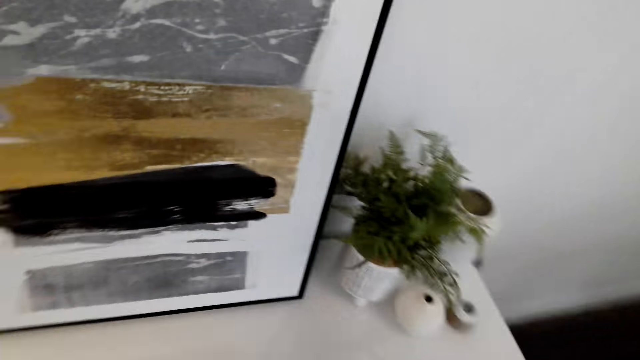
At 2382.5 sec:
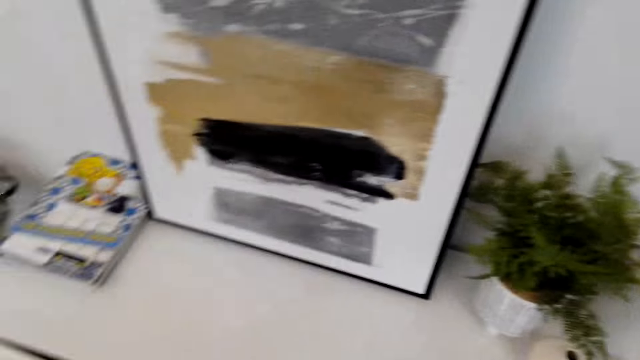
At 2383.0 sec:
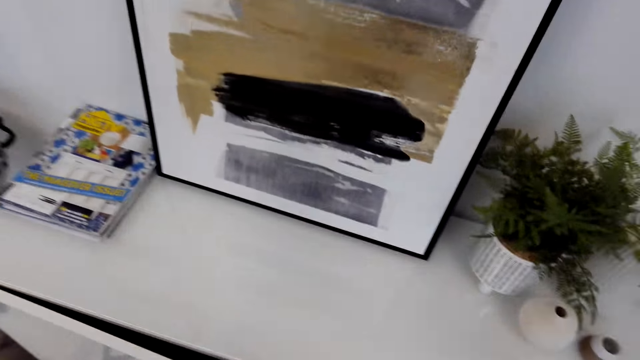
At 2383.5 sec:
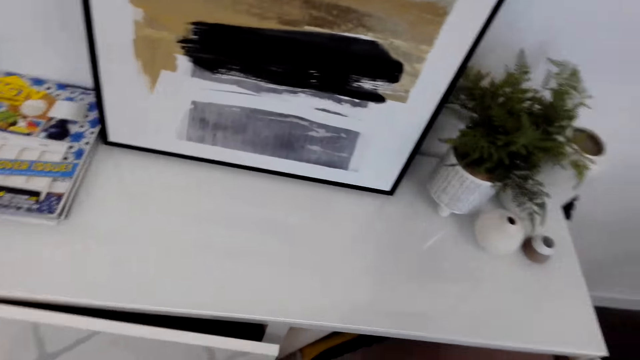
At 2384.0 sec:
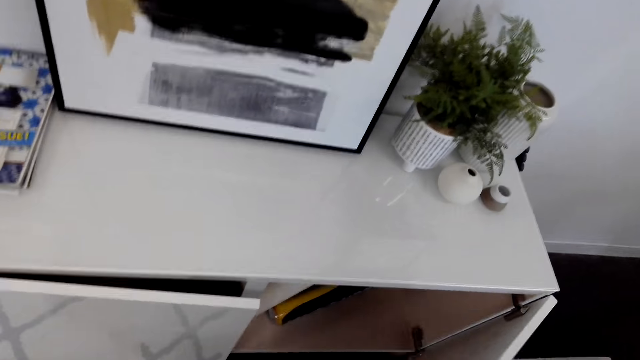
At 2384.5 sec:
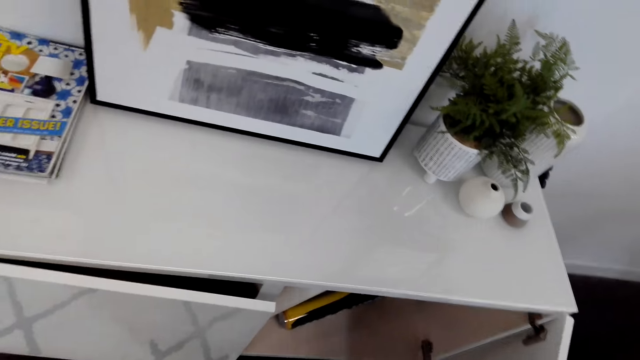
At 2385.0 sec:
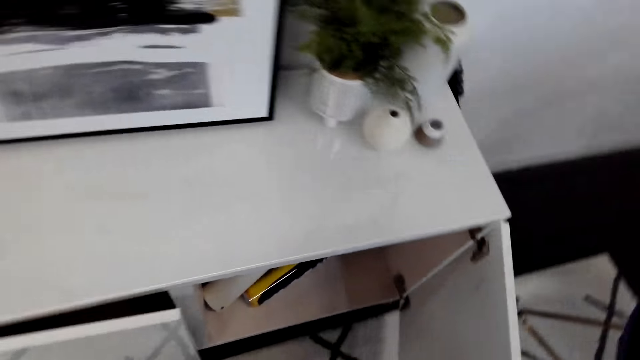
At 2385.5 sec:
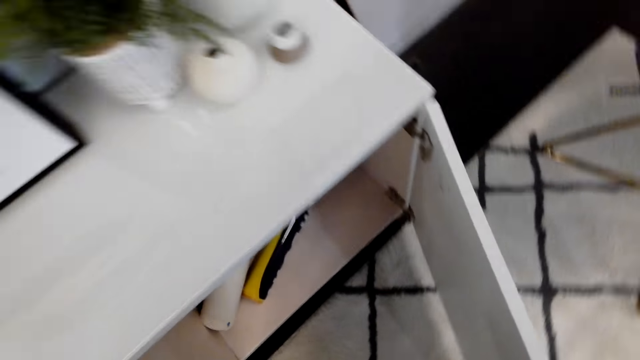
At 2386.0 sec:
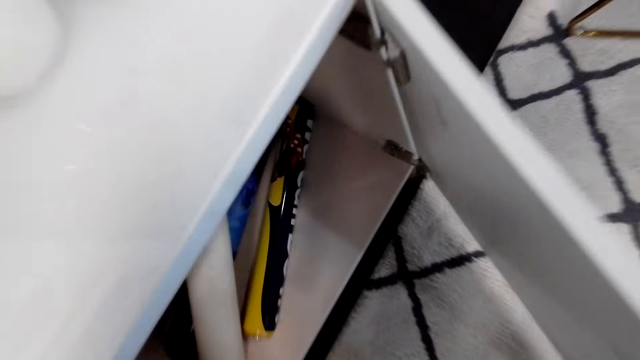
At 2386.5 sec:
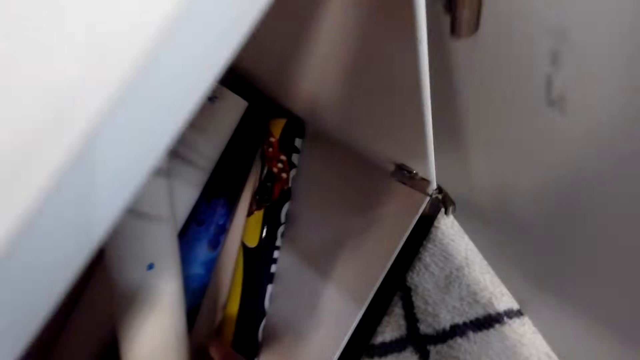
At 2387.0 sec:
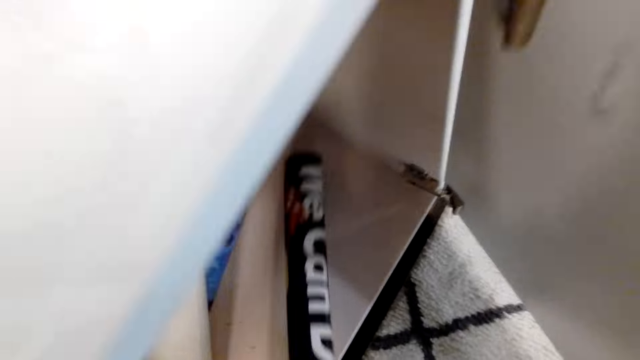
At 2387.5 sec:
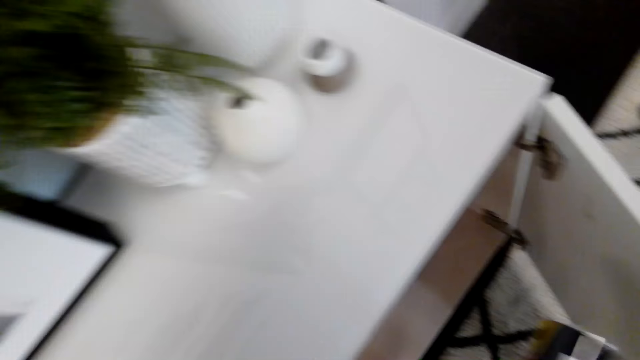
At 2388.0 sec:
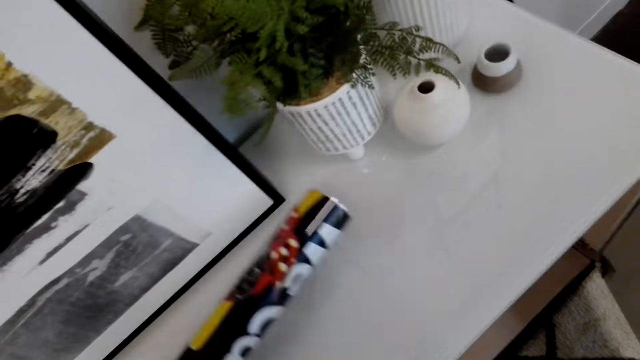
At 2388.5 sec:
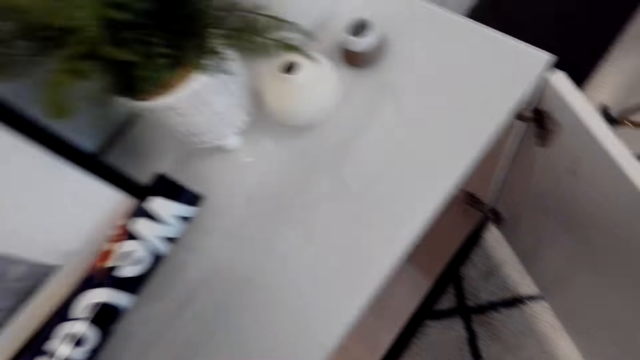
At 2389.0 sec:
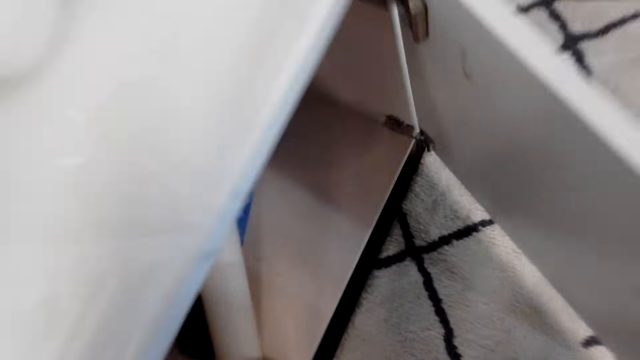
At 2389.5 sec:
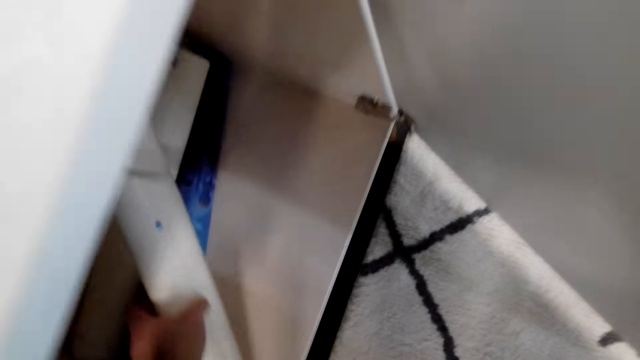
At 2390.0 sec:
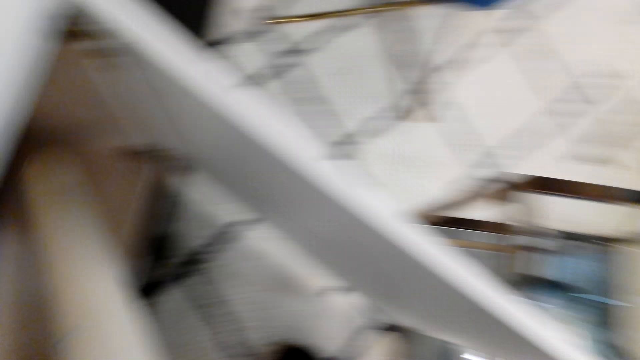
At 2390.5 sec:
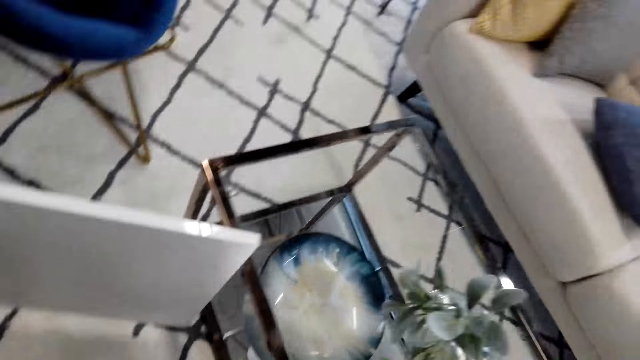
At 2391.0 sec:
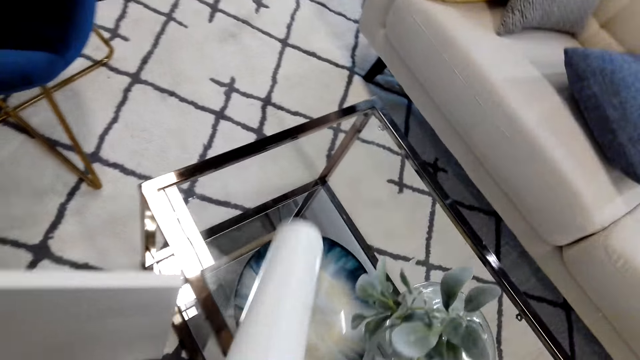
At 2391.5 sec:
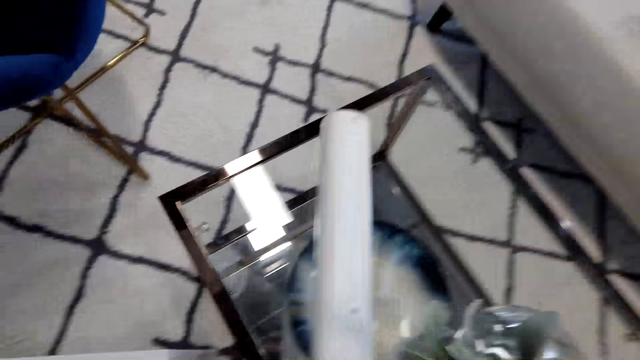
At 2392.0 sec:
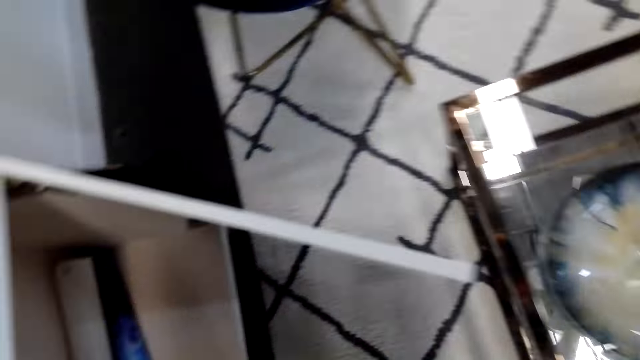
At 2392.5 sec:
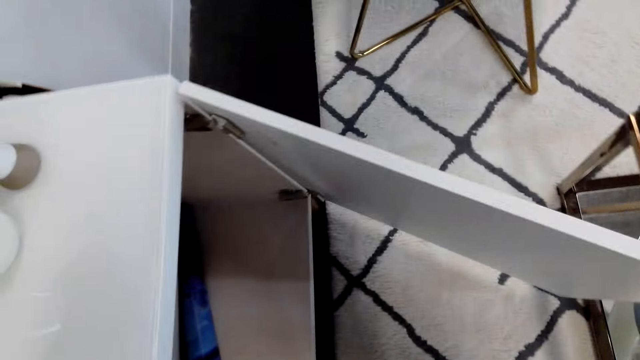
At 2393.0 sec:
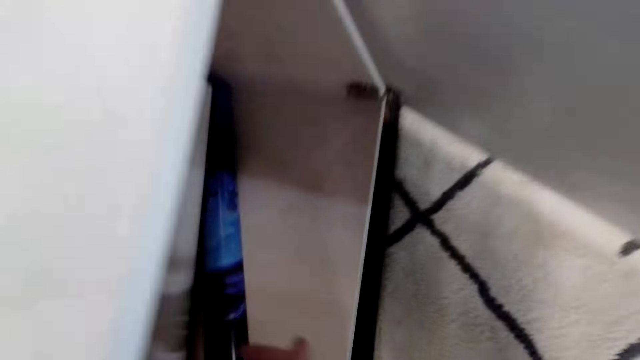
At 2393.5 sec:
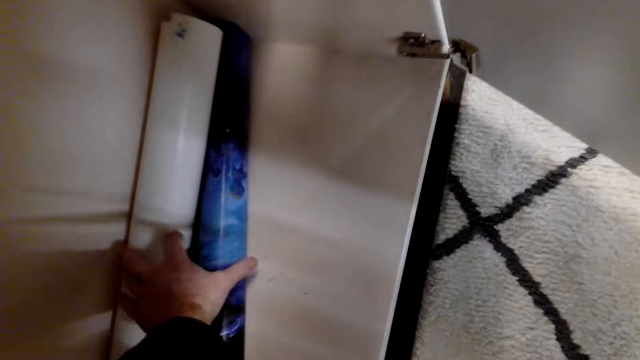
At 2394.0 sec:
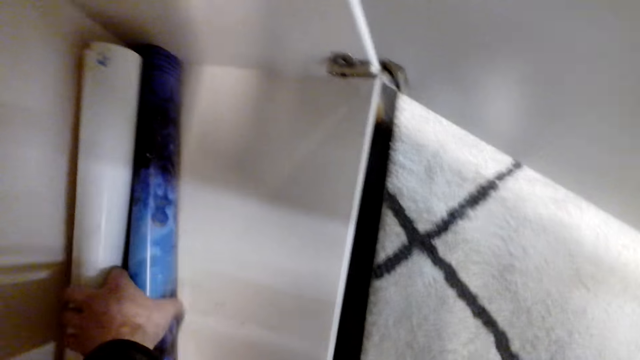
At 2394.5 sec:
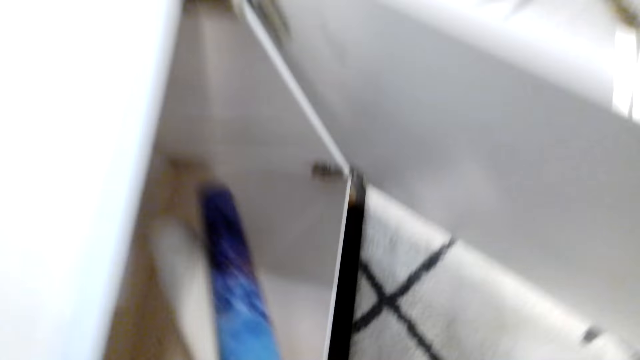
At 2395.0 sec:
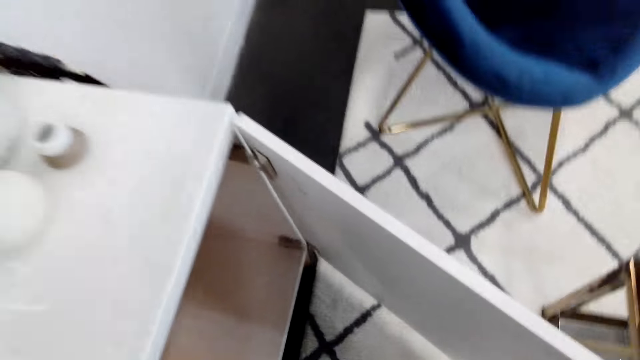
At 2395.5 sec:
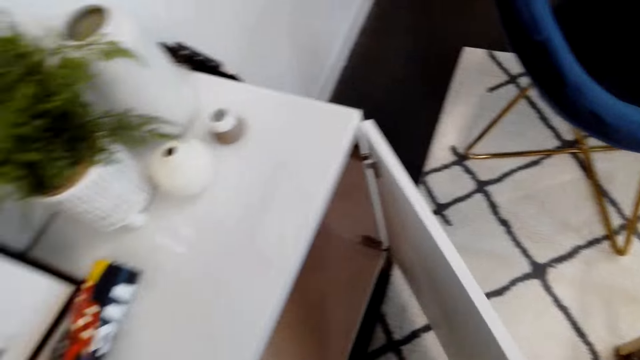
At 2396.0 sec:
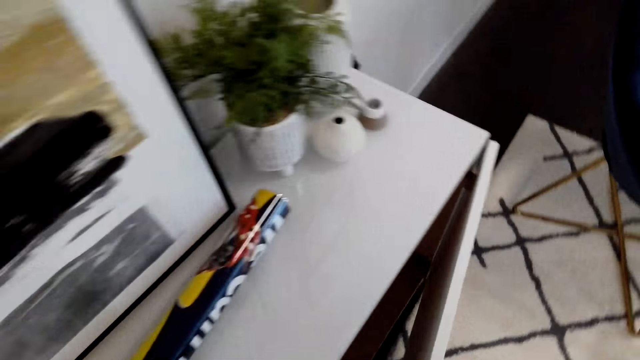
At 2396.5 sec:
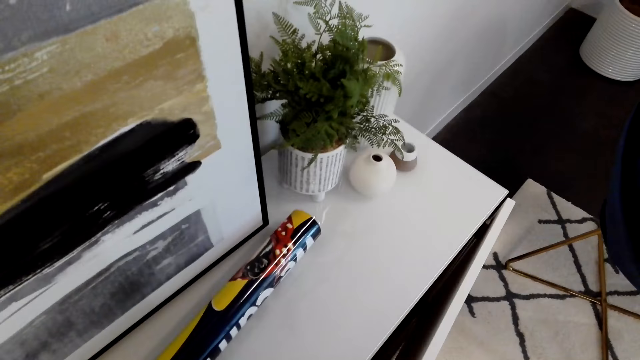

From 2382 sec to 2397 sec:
The camera wearer bends down. They open the cabinet or drawer. They pick the printed pictures from the cabinet. They put the picture on the table. They pick the picture from the drawer. They place the printed pictures on the table. They pick the printed pictures from the cabinet.

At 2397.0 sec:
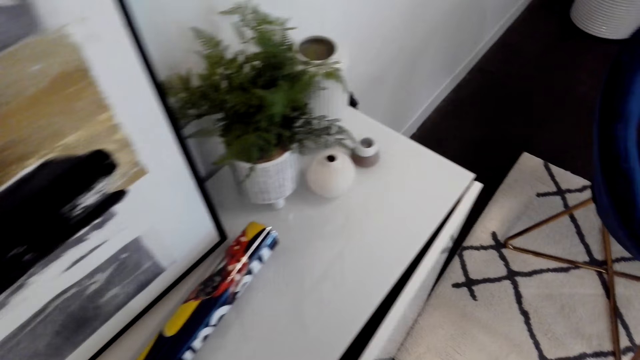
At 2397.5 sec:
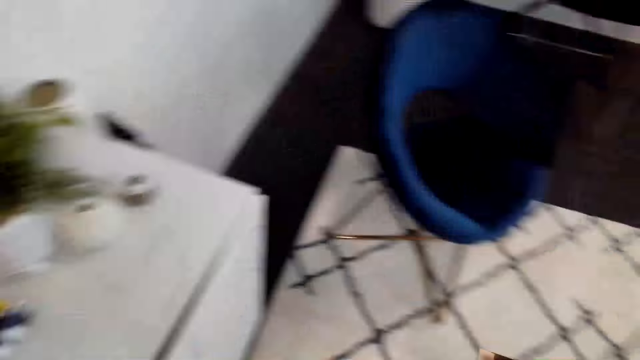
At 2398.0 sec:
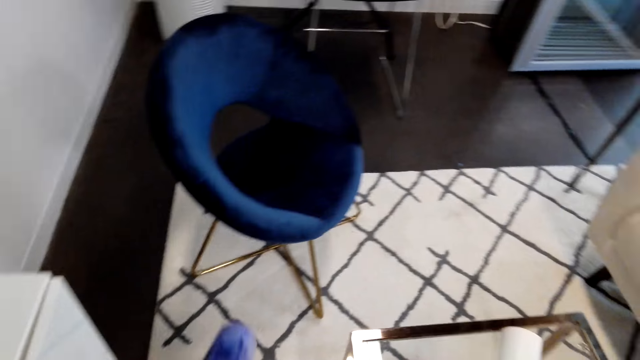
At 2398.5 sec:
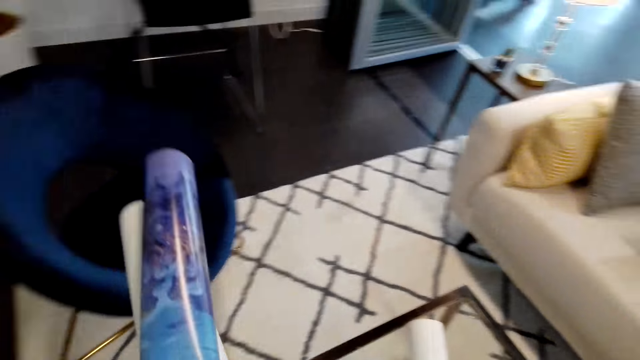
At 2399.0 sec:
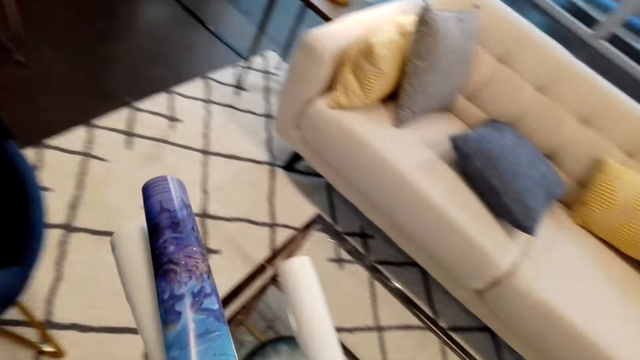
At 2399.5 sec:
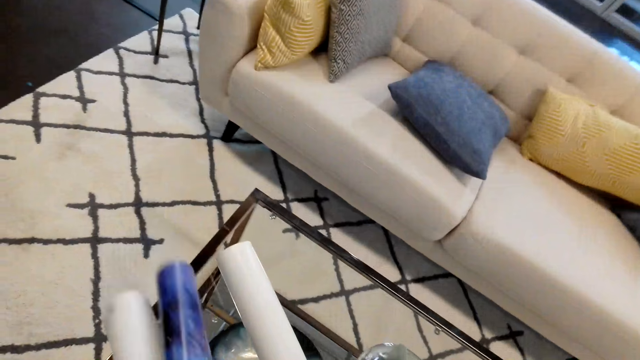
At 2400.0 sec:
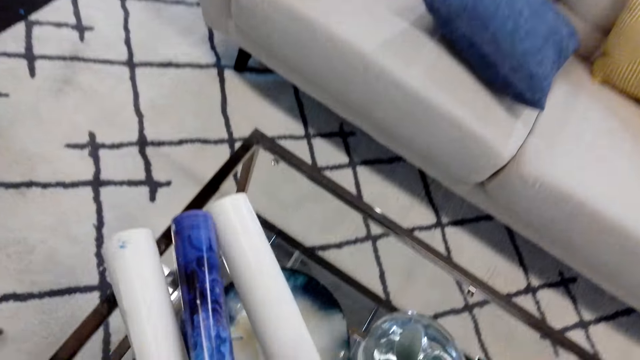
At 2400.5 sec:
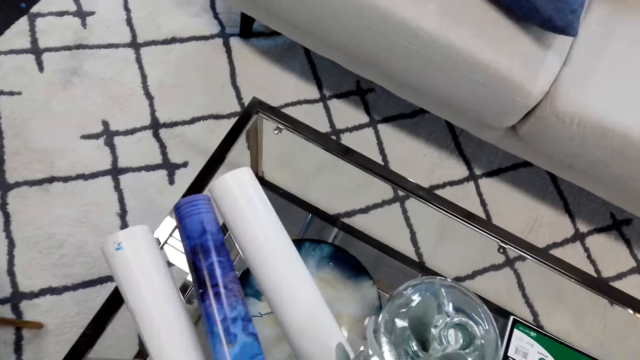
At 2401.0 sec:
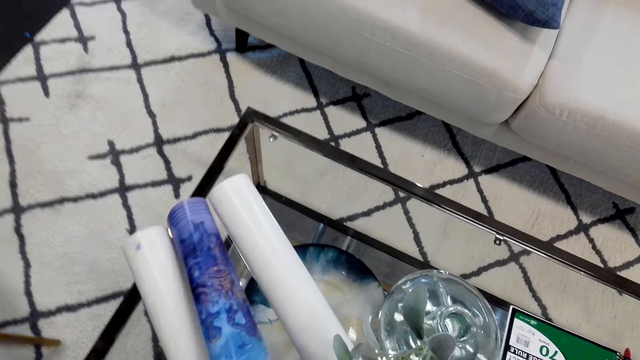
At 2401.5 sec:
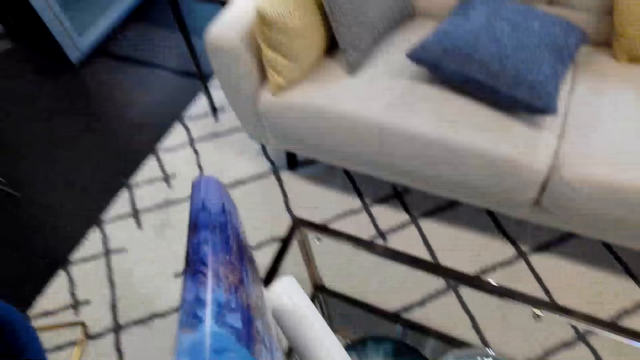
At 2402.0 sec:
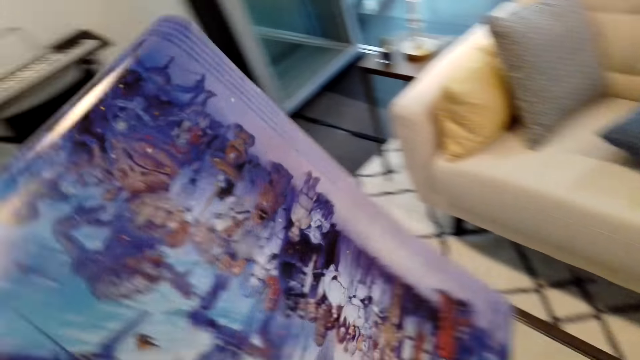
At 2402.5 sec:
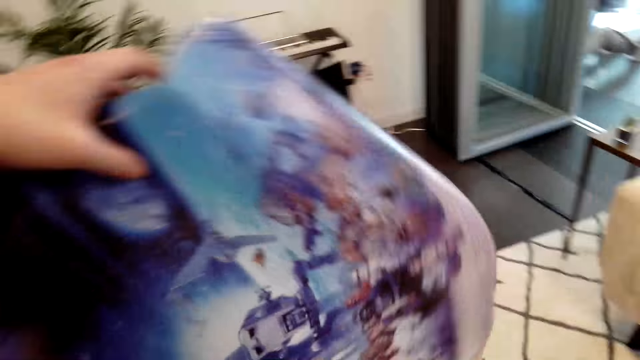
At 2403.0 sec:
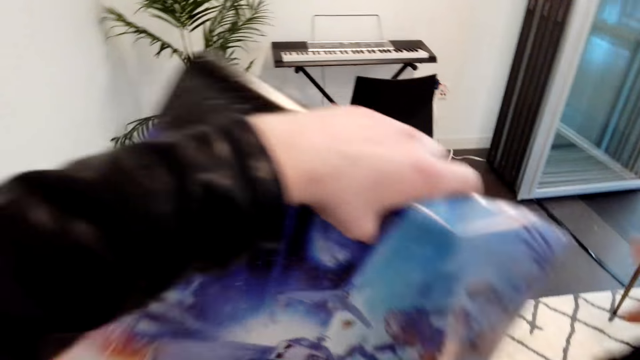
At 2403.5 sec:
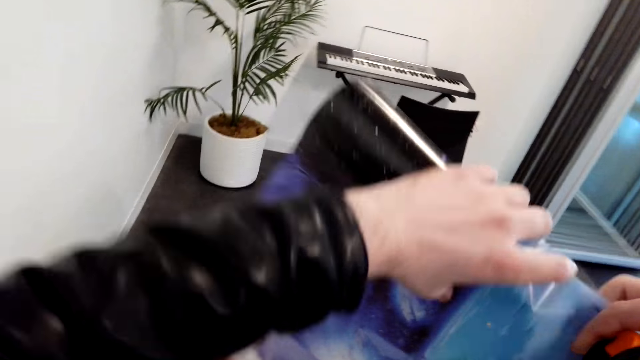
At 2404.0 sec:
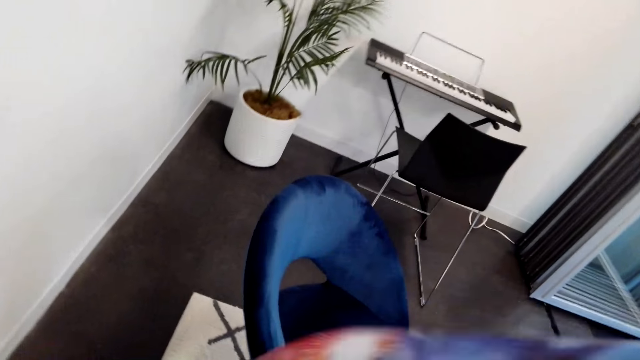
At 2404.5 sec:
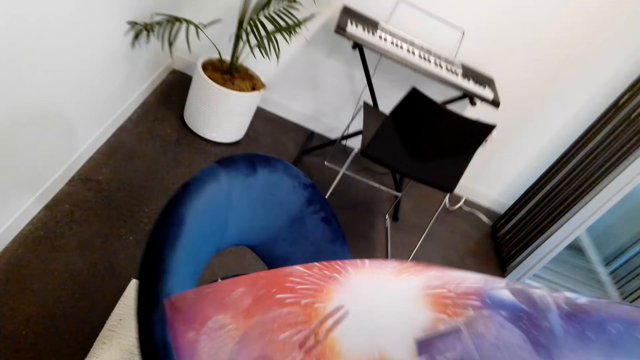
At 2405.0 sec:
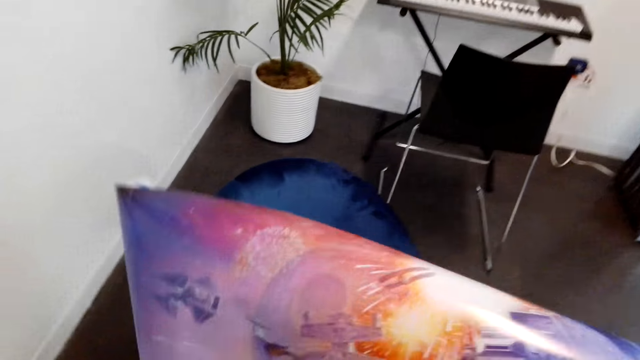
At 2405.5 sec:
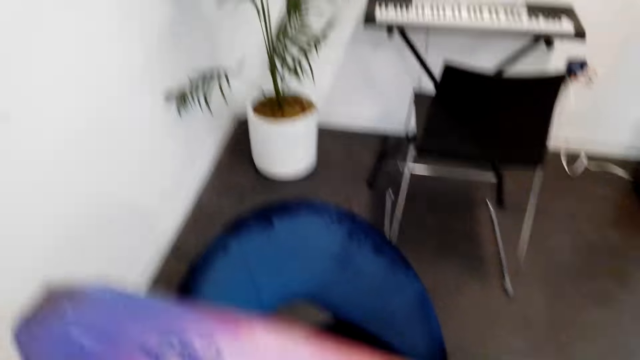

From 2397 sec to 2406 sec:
The camera wearer closes the drawer. They place the printed pictures on the table. They unfold the picture. They pick a printed photo.
